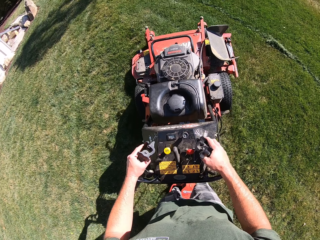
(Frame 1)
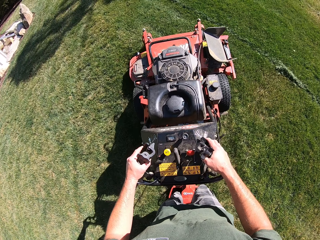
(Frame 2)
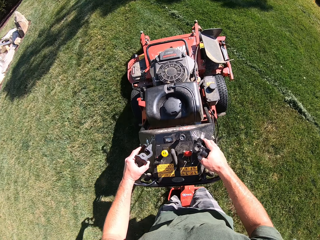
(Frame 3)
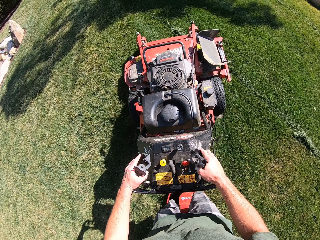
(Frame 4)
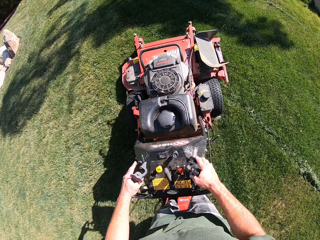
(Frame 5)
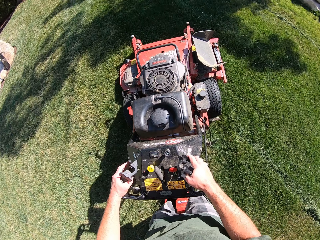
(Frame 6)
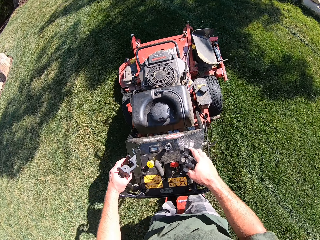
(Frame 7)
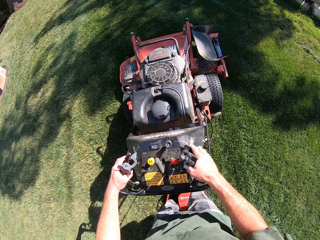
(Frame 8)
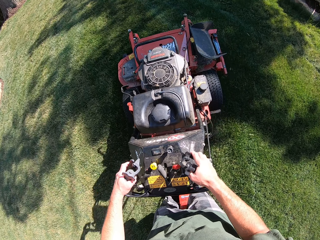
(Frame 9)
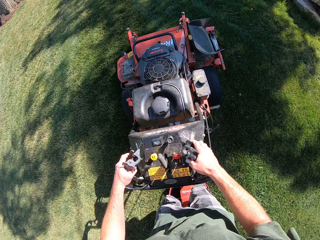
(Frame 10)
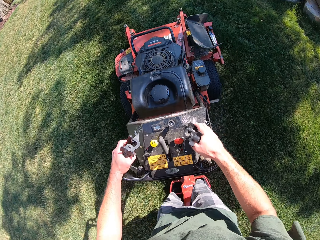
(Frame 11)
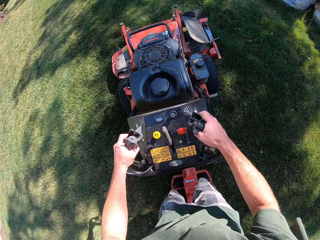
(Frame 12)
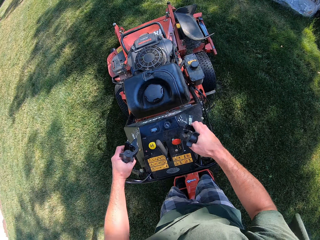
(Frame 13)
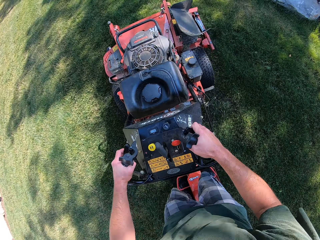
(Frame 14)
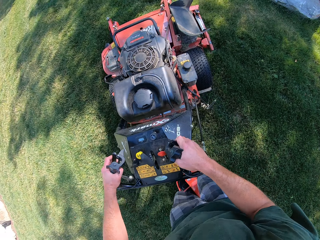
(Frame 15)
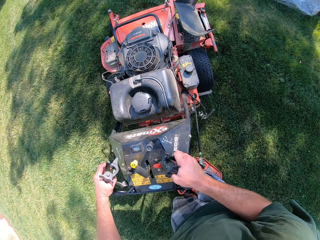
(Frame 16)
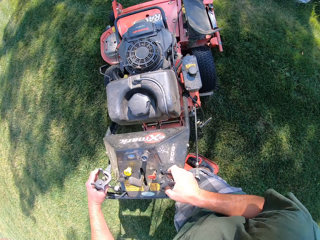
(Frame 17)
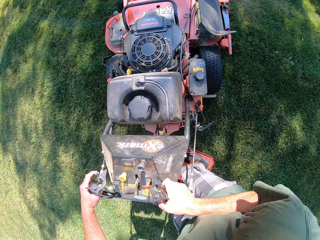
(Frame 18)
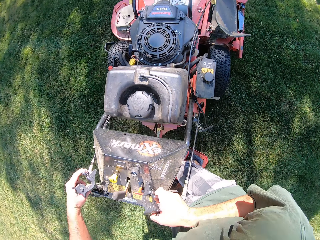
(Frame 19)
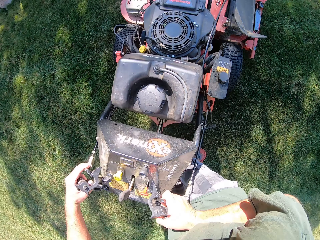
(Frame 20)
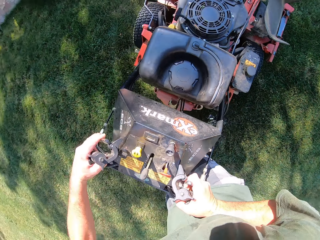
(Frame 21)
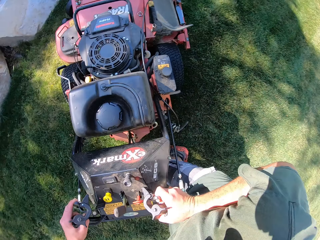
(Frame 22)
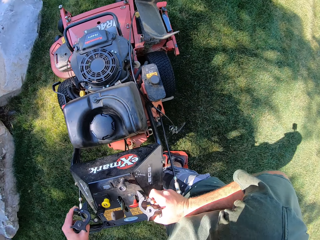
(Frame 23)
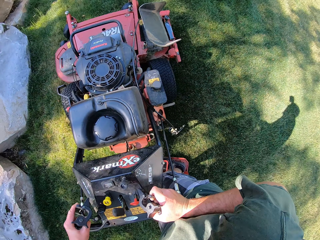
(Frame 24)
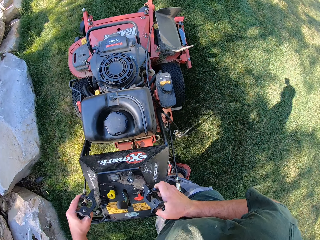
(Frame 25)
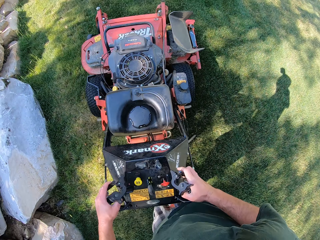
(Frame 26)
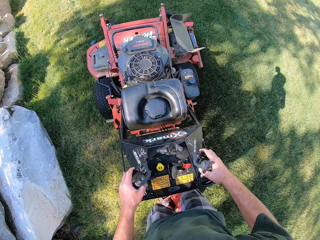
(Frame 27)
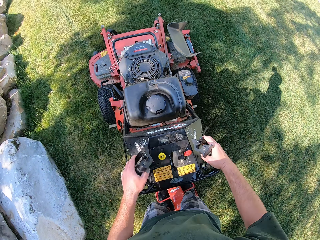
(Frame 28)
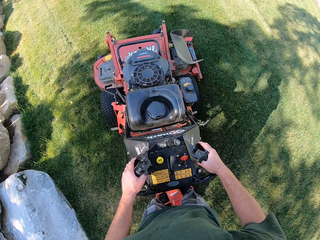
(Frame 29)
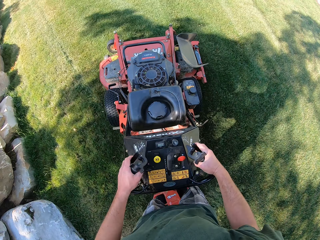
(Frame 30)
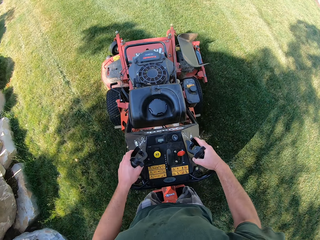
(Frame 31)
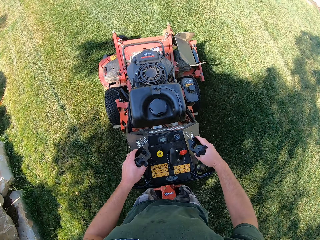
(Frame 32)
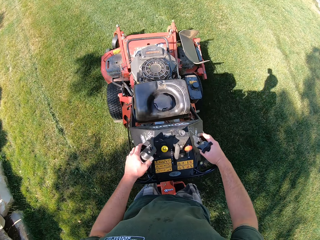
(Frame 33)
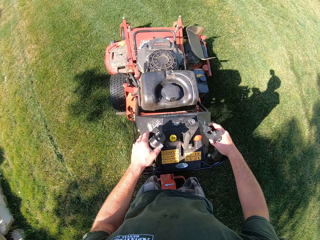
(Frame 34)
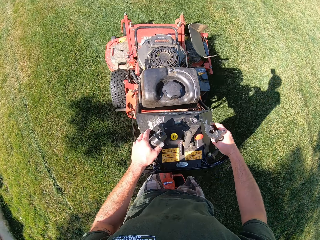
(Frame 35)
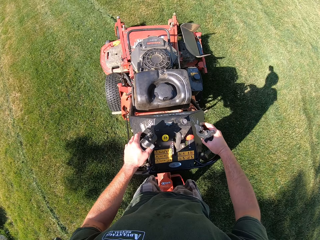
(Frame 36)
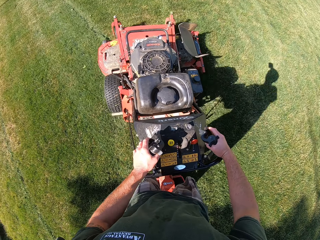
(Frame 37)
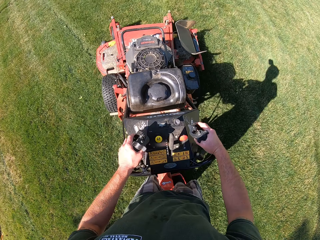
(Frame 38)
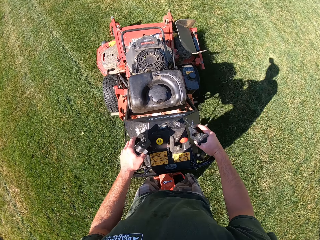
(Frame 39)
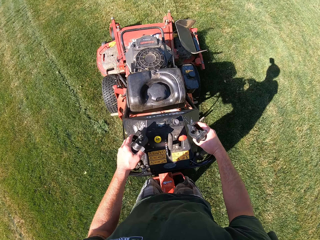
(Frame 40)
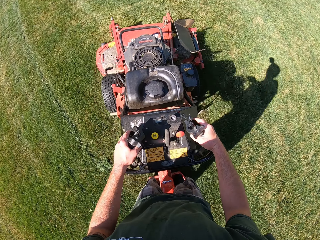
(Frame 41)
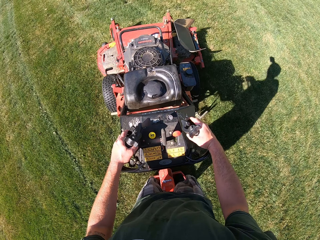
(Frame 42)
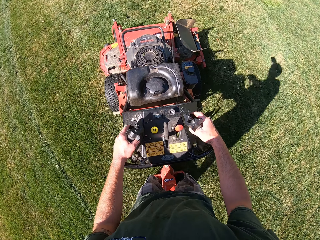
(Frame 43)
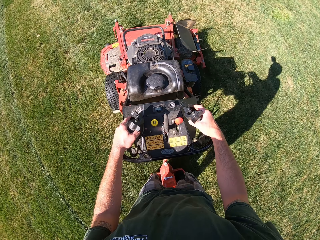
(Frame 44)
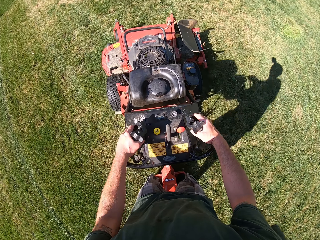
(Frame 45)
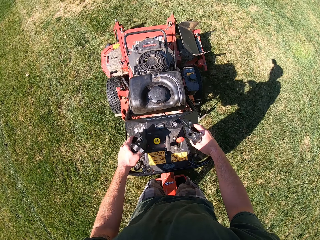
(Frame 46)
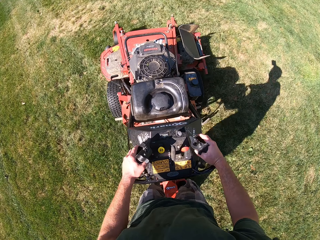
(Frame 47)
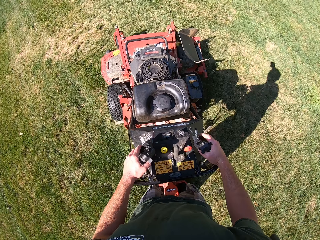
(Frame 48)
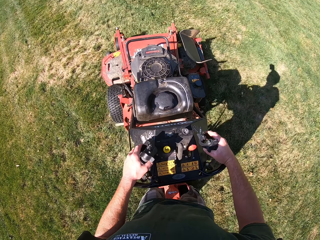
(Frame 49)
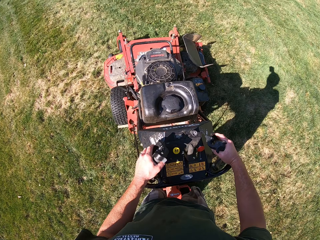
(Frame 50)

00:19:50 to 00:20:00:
The camera wearer turns the lawn mower in a clockwise direction on the lawn. They cut grass using the lawn mower.

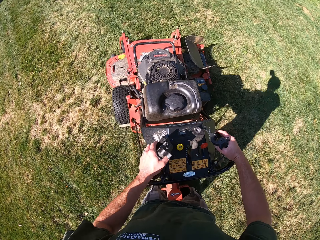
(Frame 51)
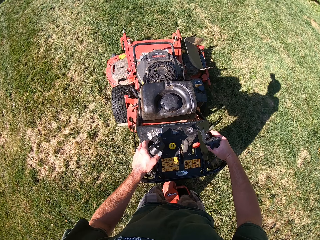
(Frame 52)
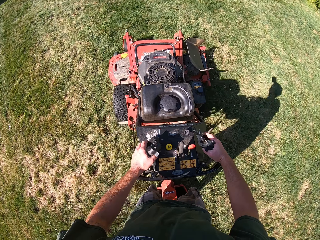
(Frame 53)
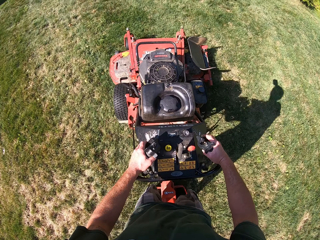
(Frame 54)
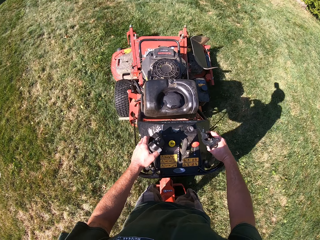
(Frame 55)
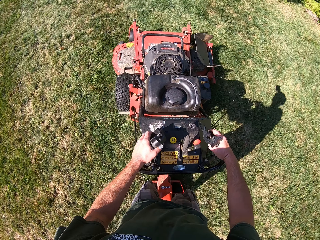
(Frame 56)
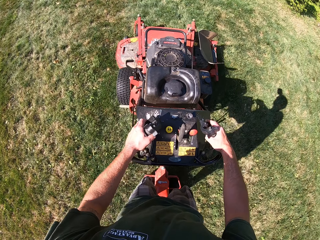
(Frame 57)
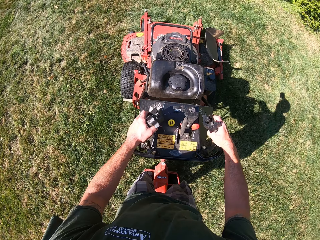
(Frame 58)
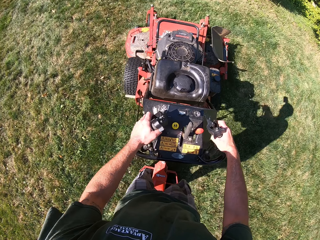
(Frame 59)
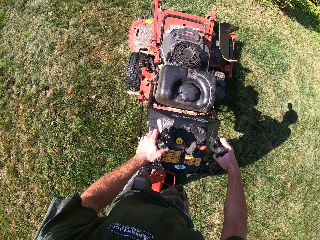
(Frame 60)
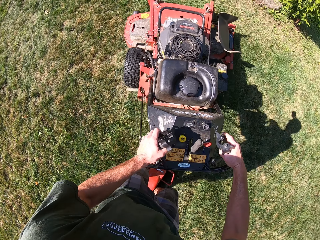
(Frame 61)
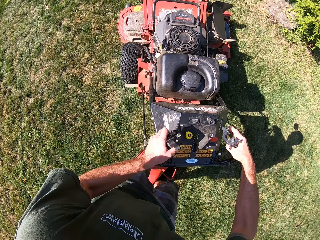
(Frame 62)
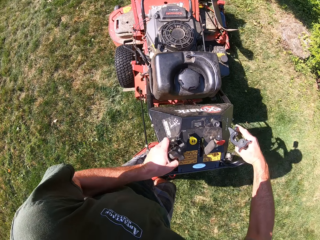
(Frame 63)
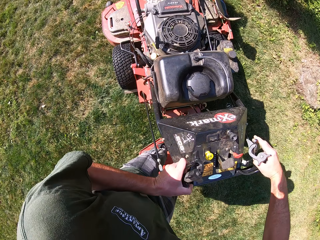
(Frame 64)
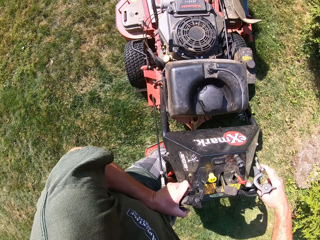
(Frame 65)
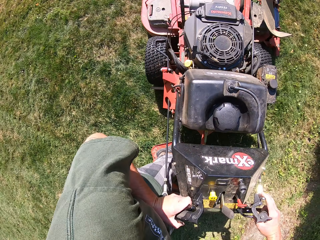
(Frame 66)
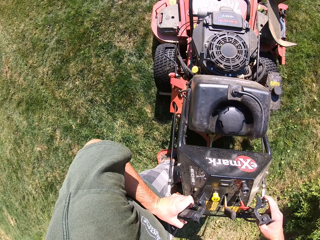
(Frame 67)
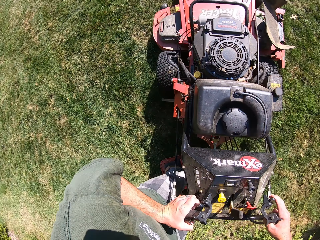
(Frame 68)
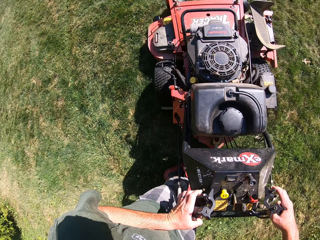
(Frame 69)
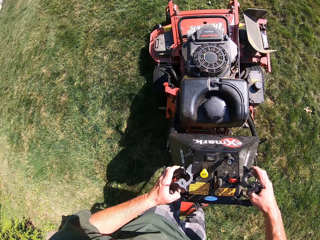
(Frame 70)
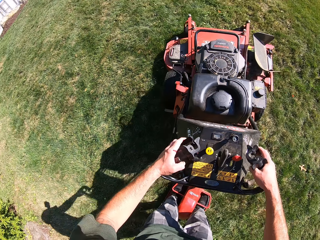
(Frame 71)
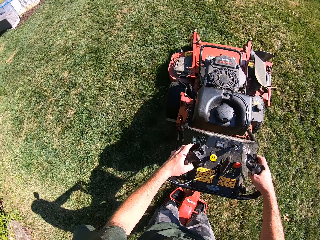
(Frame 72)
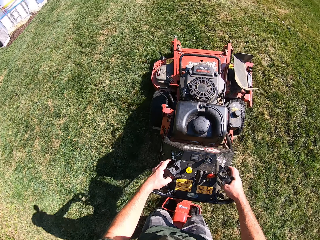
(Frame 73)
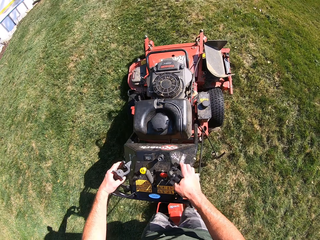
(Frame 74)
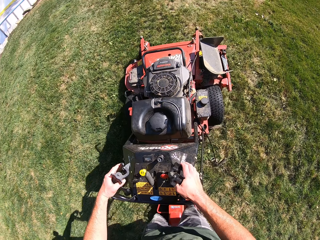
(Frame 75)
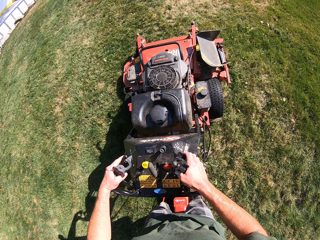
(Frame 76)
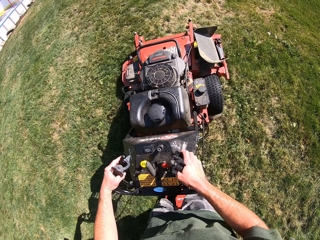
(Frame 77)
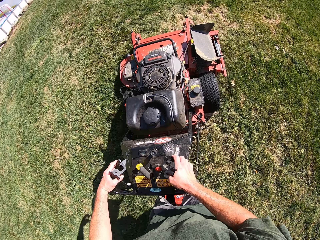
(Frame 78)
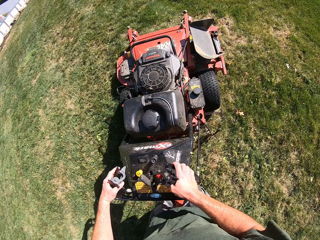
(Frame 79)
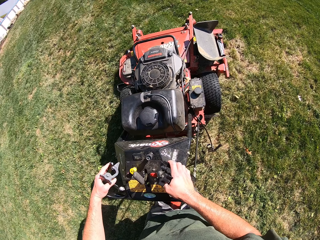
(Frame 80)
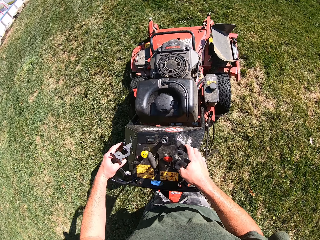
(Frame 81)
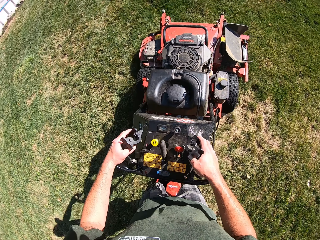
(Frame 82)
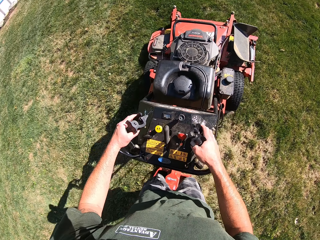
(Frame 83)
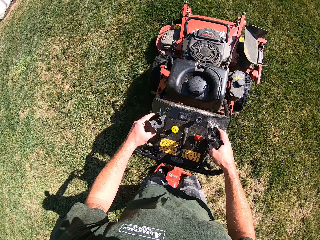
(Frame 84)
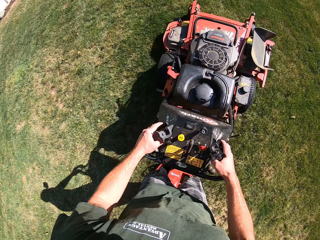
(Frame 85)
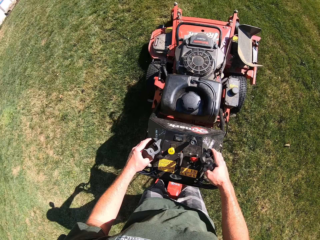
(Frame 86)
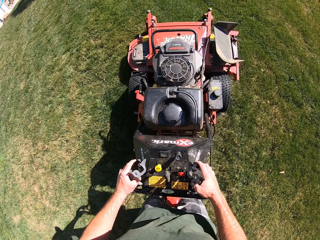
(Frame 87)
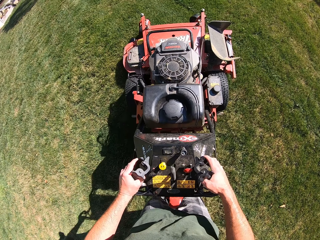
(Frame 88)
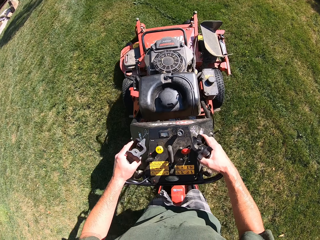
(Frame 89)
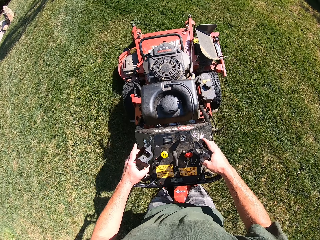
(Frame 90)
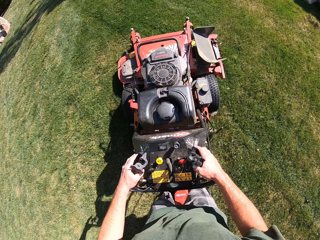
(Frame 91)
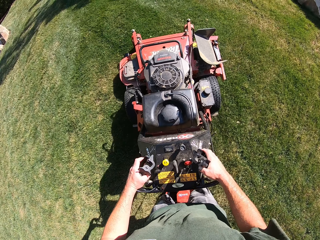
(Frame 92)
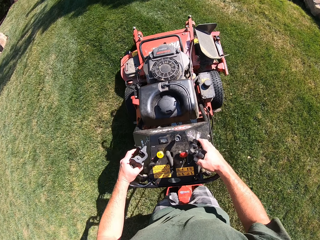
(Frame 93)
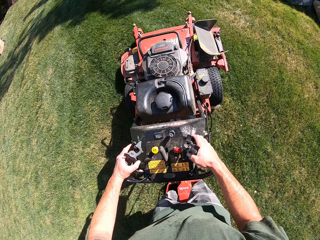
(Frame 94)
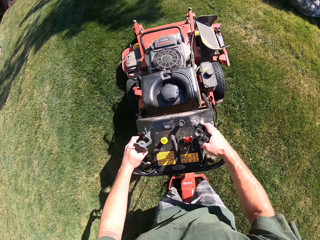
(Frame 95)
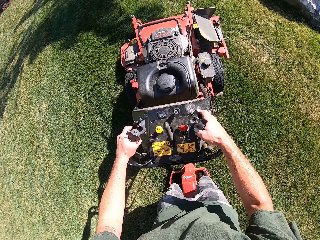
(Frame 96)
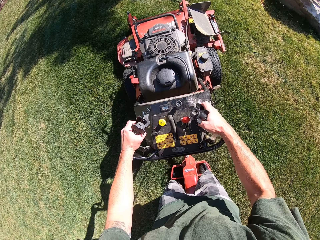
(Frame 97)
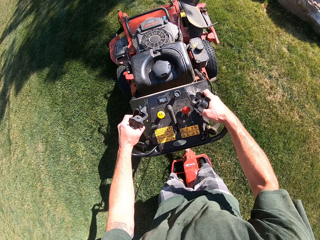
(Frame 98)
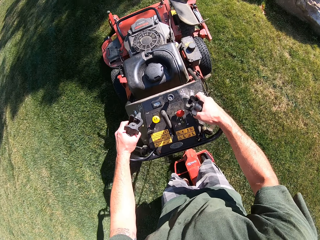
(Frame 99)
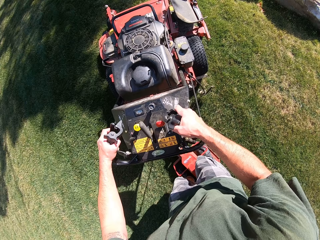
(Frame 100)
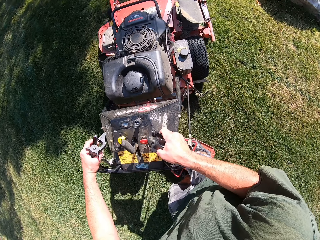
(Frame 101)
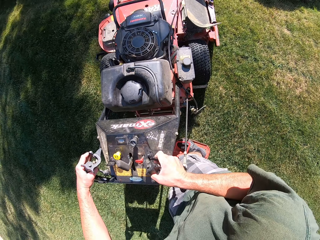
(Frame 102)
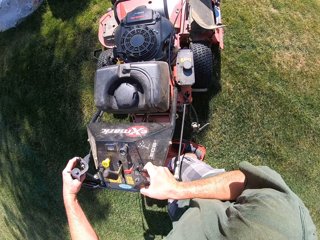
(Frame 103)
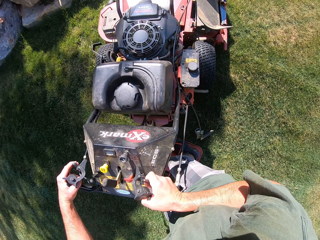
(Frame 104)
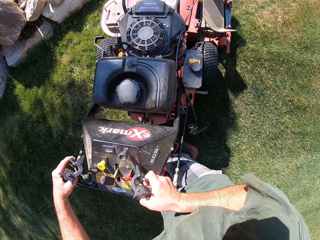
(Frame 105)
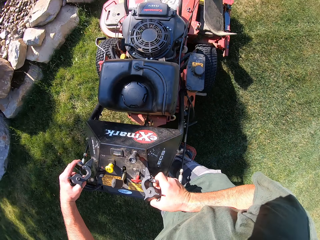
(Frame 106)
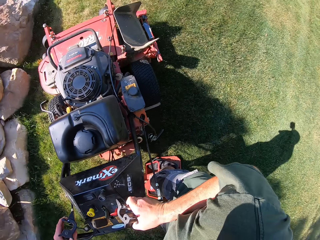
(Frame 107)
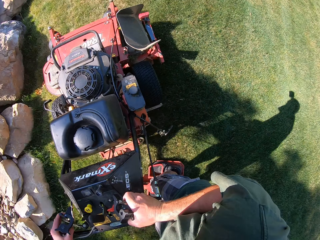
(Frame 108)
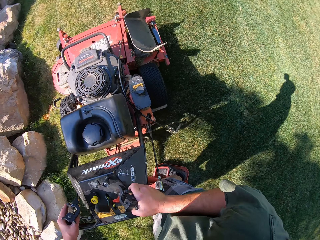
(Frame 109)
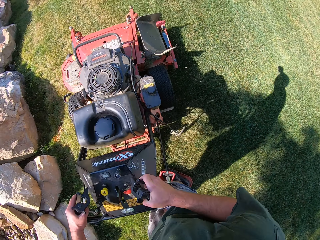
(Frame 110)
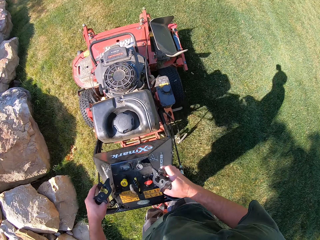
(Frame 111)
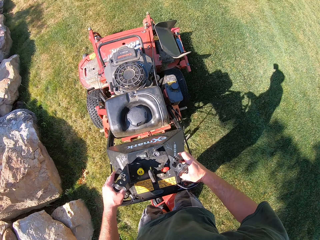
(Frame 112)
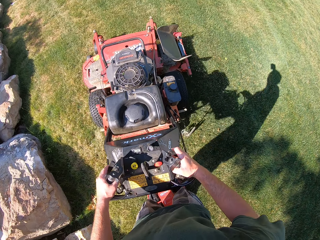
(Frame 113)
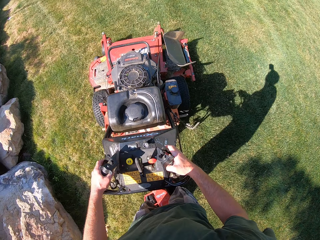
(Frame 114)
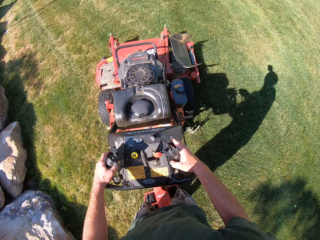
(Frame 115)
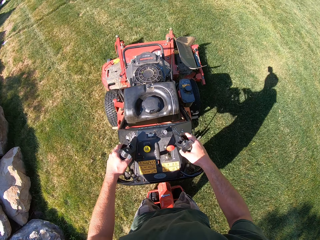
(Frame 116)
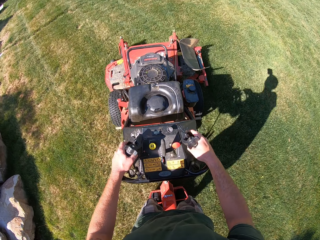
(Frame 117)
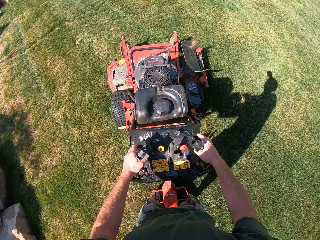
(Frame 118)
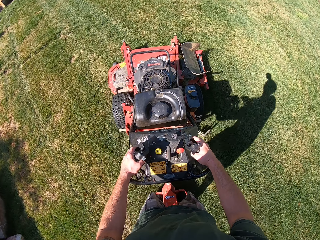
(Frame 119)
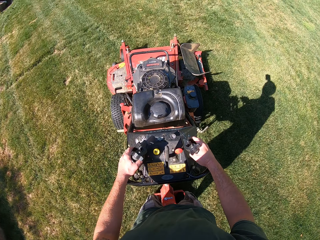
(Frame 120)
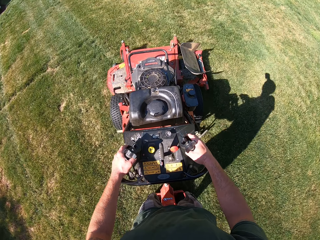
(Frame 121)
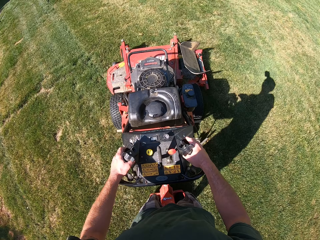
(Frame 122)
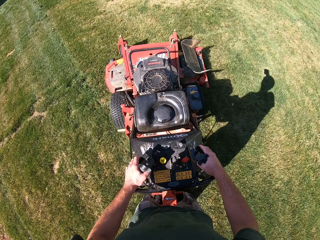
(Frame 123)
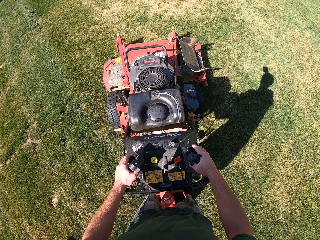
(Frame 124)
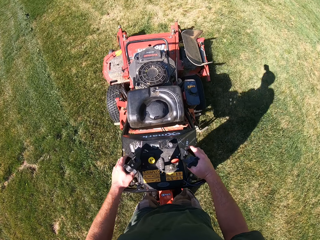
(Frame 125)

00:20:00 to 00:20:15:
The camera wearer turns the lawn mower in an anticlockwise direction on the lawn. They cut grass using the lawn mower. They turn the lawn mower in a clockwise direction on the lawn. They cut grass using the lawn mower.
